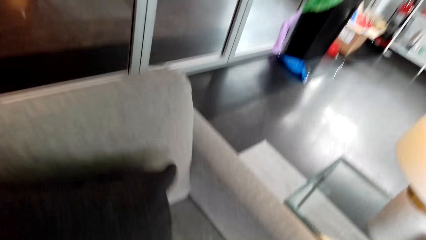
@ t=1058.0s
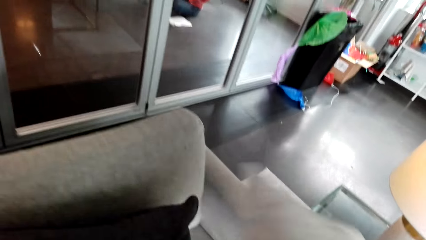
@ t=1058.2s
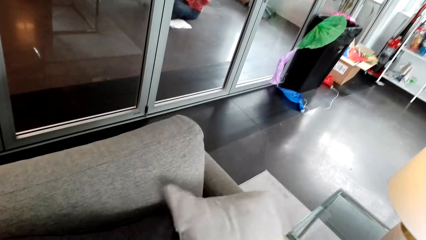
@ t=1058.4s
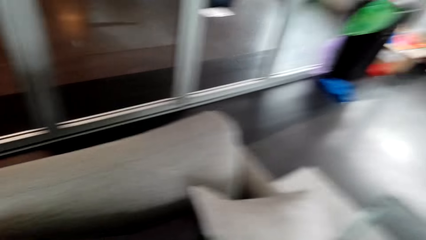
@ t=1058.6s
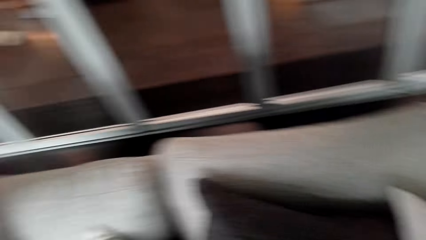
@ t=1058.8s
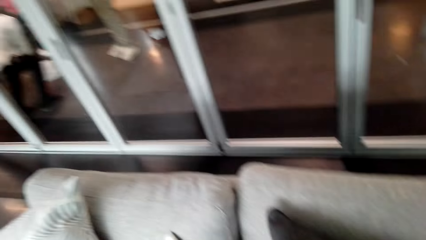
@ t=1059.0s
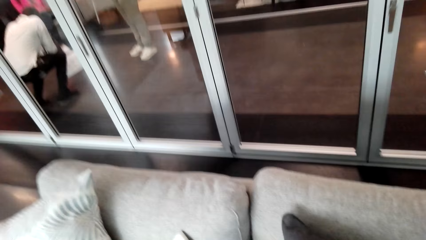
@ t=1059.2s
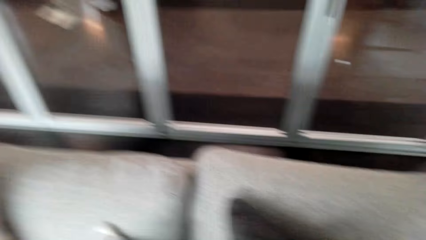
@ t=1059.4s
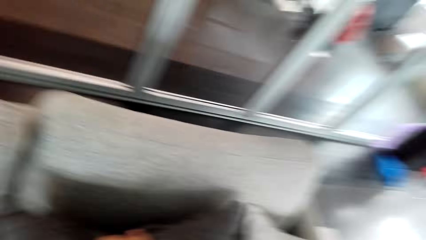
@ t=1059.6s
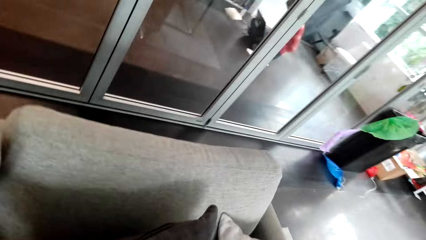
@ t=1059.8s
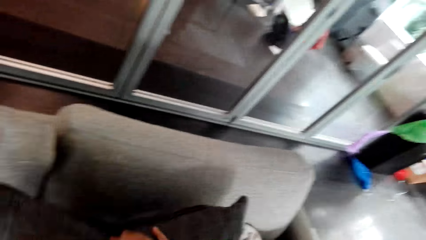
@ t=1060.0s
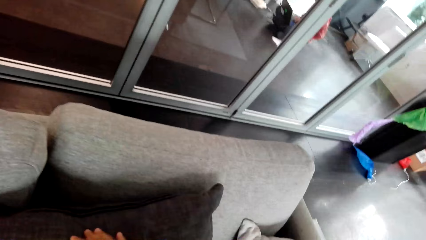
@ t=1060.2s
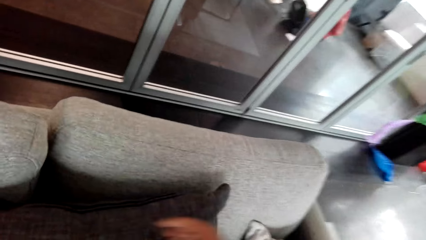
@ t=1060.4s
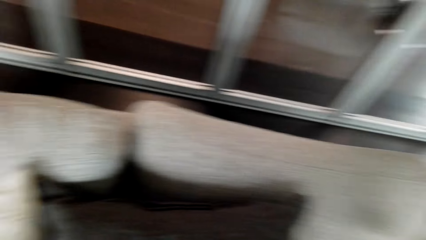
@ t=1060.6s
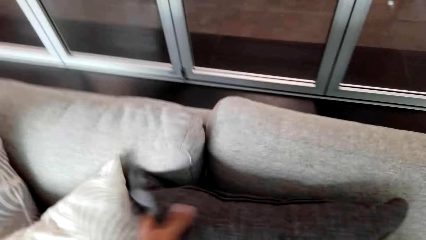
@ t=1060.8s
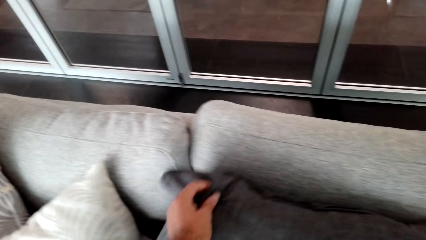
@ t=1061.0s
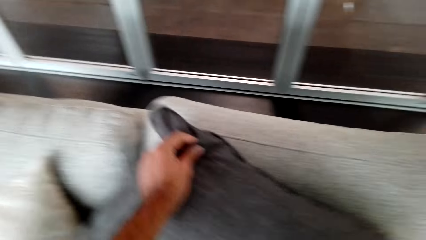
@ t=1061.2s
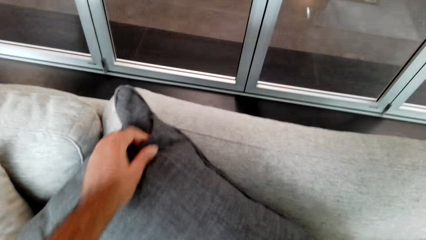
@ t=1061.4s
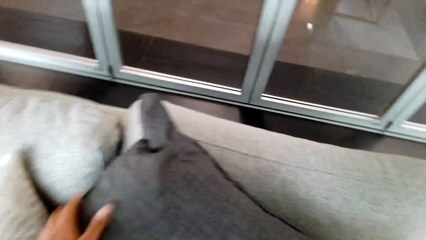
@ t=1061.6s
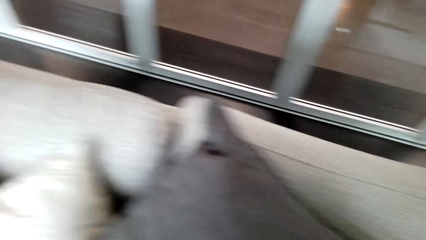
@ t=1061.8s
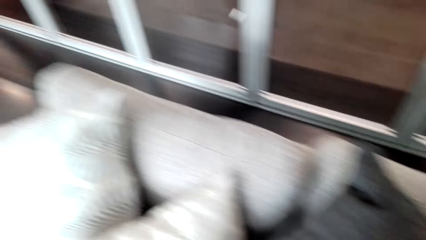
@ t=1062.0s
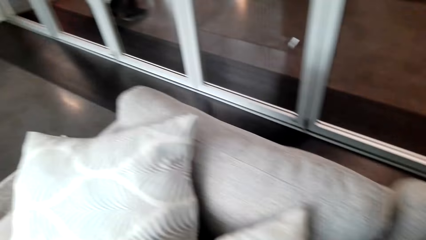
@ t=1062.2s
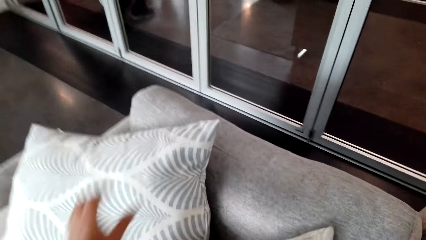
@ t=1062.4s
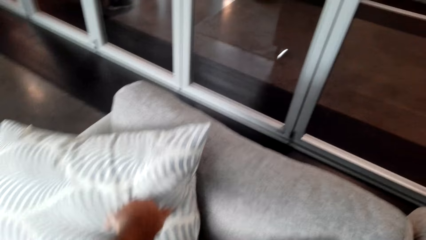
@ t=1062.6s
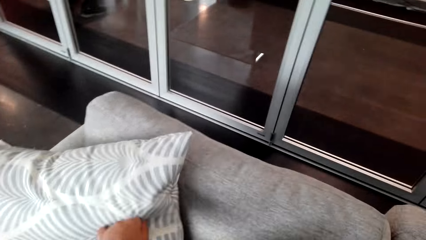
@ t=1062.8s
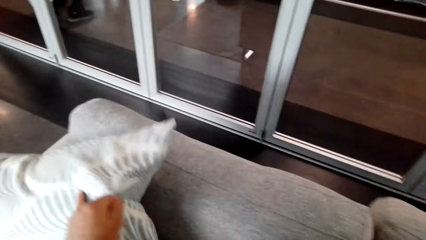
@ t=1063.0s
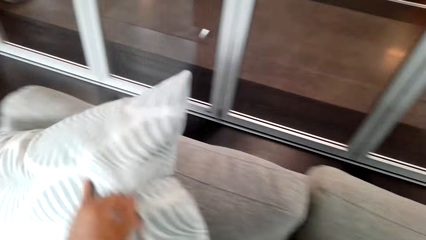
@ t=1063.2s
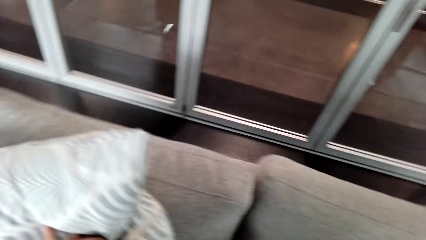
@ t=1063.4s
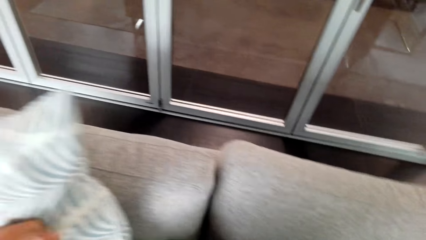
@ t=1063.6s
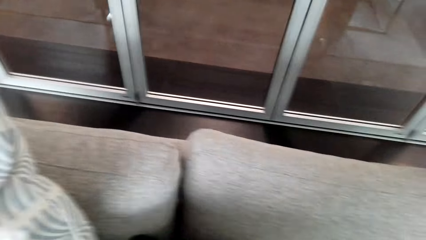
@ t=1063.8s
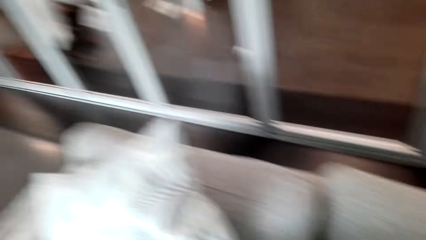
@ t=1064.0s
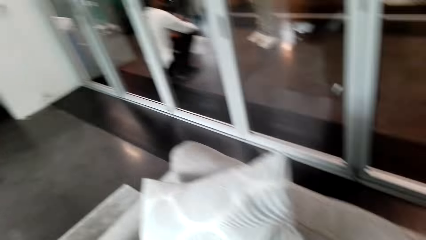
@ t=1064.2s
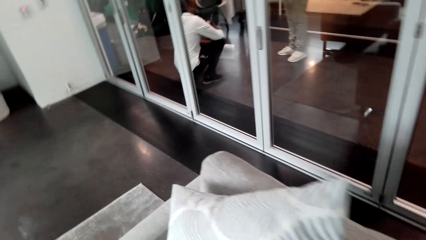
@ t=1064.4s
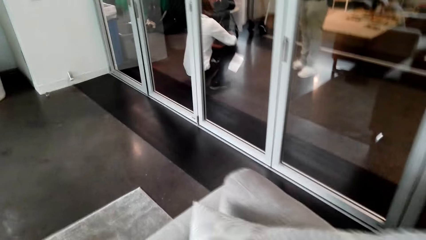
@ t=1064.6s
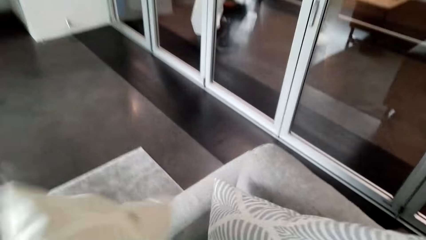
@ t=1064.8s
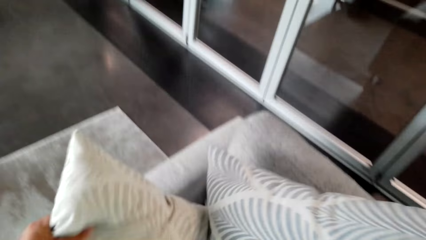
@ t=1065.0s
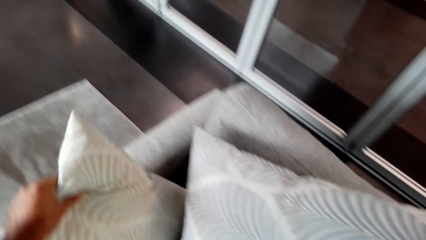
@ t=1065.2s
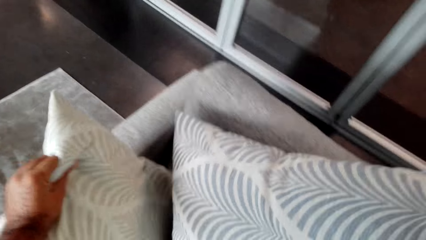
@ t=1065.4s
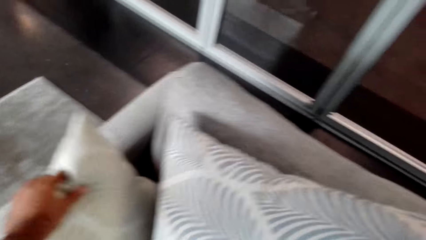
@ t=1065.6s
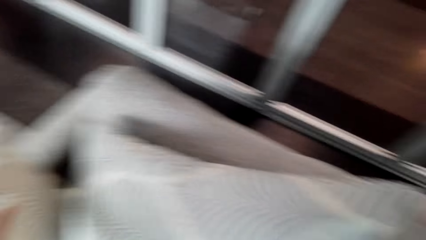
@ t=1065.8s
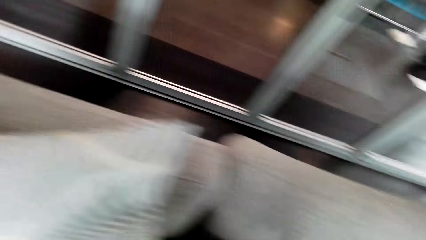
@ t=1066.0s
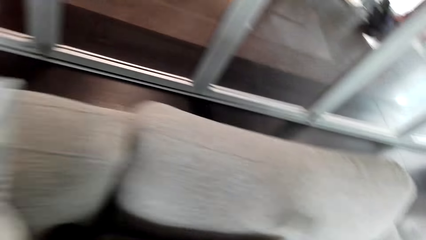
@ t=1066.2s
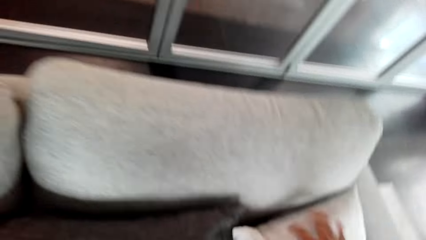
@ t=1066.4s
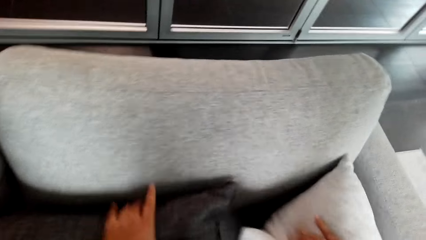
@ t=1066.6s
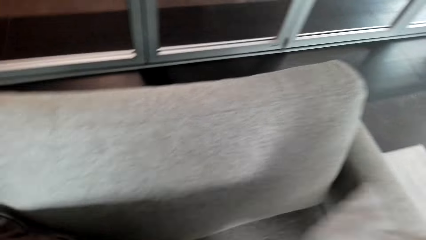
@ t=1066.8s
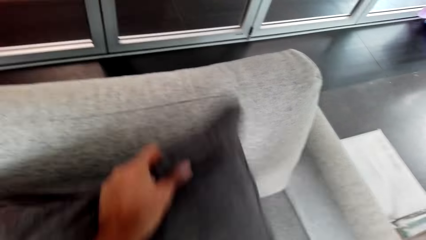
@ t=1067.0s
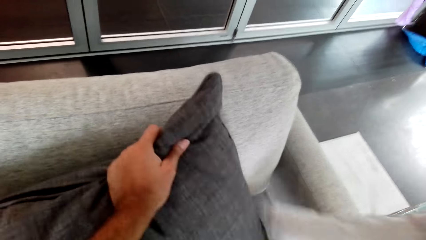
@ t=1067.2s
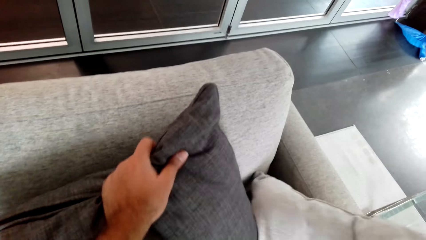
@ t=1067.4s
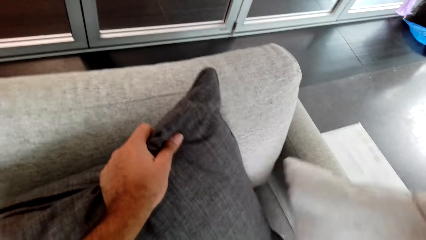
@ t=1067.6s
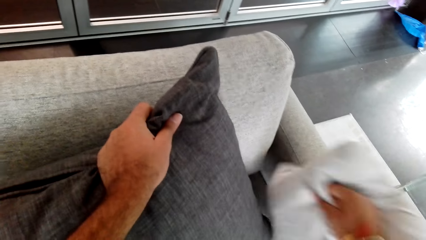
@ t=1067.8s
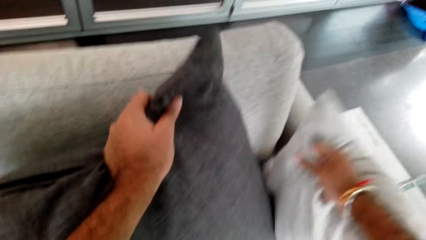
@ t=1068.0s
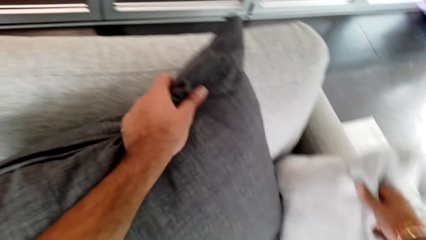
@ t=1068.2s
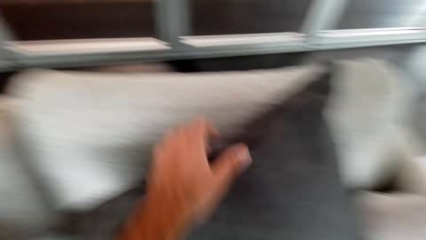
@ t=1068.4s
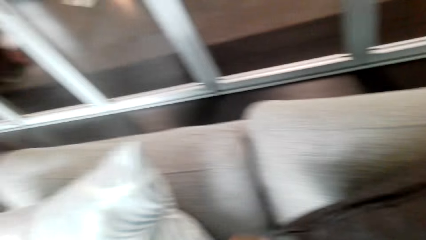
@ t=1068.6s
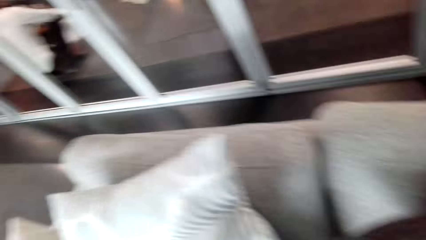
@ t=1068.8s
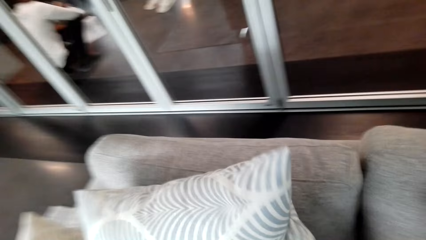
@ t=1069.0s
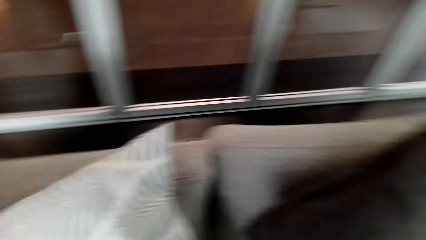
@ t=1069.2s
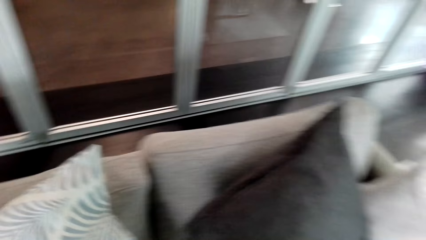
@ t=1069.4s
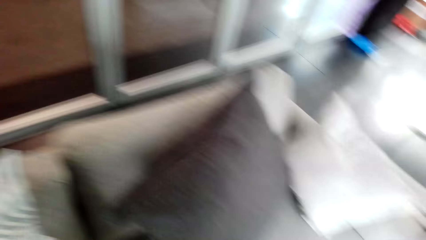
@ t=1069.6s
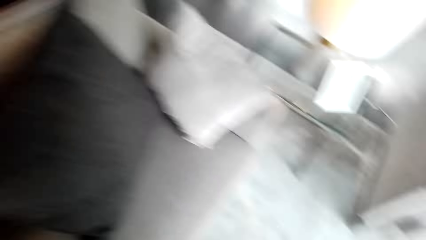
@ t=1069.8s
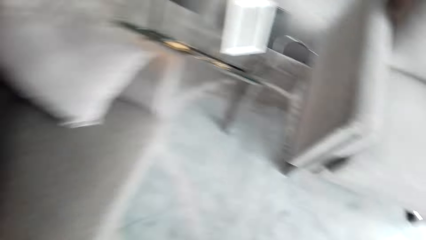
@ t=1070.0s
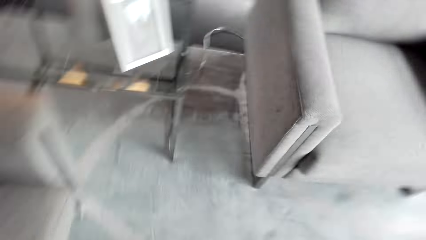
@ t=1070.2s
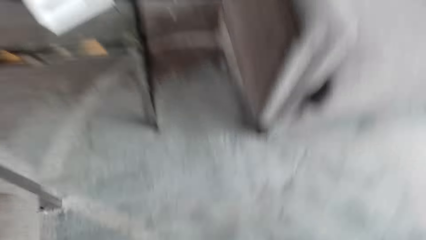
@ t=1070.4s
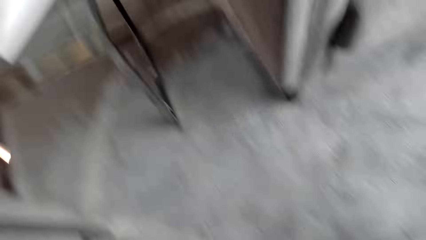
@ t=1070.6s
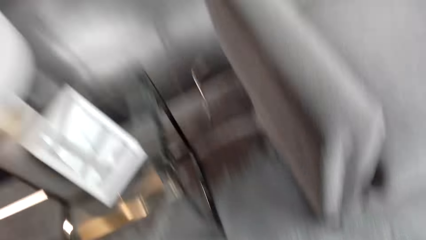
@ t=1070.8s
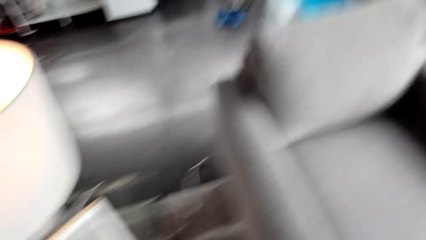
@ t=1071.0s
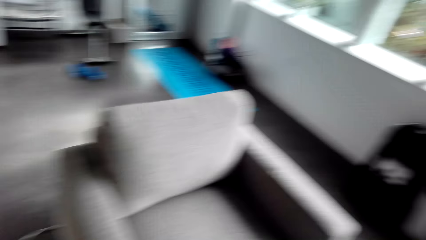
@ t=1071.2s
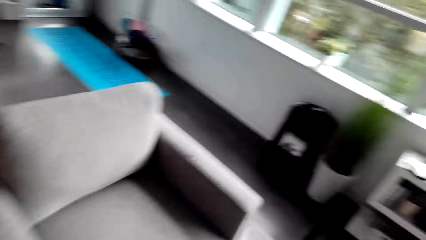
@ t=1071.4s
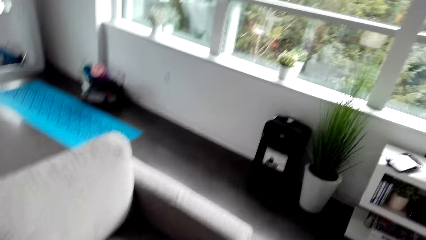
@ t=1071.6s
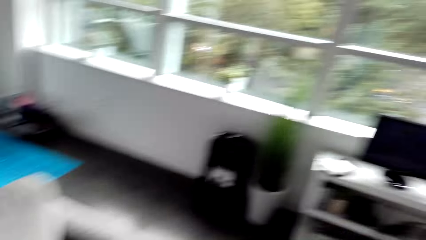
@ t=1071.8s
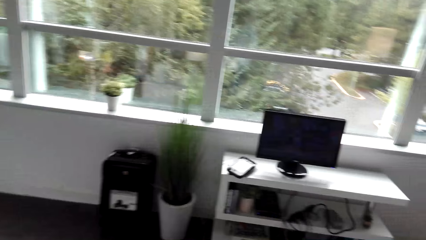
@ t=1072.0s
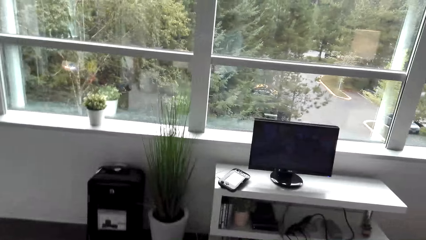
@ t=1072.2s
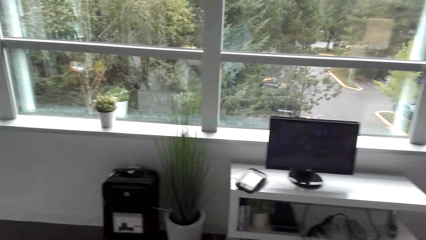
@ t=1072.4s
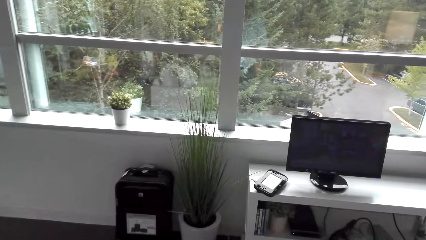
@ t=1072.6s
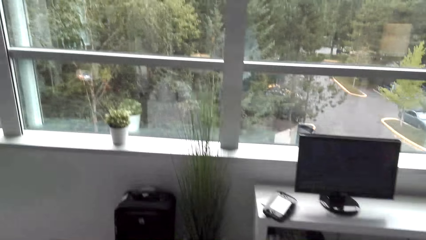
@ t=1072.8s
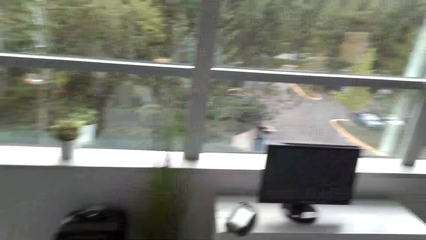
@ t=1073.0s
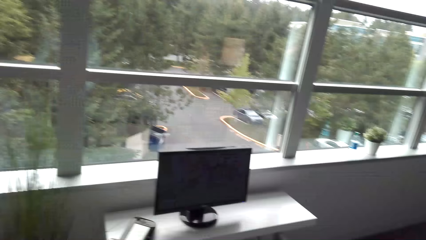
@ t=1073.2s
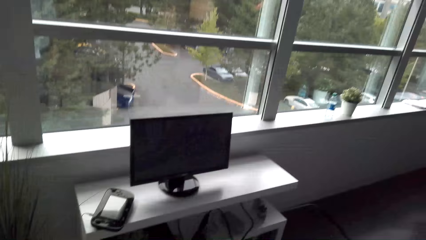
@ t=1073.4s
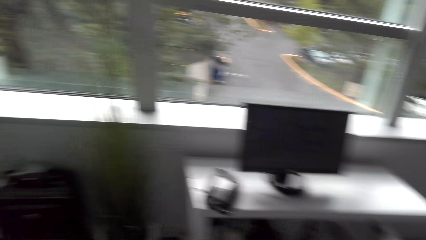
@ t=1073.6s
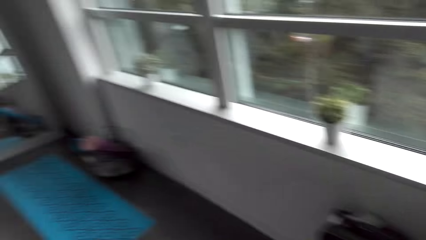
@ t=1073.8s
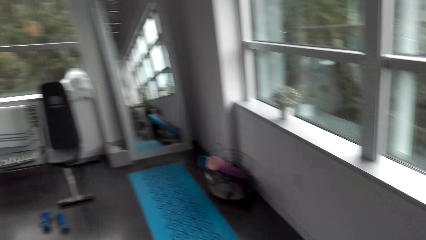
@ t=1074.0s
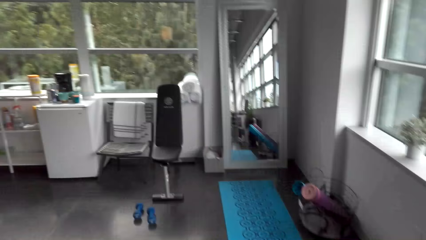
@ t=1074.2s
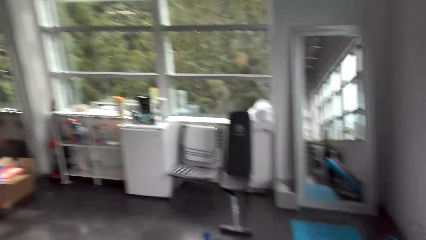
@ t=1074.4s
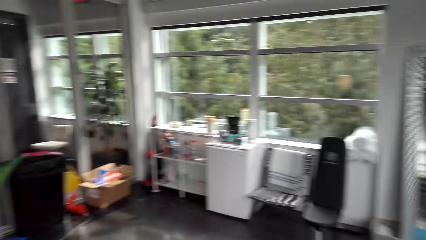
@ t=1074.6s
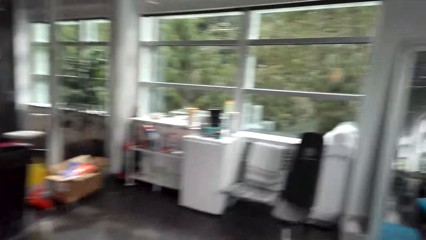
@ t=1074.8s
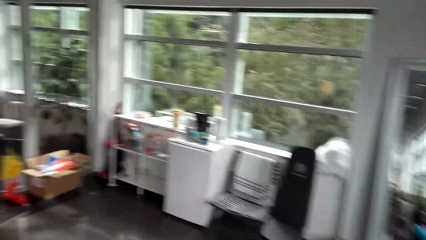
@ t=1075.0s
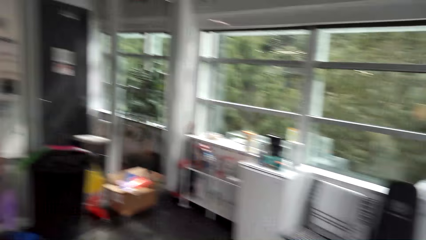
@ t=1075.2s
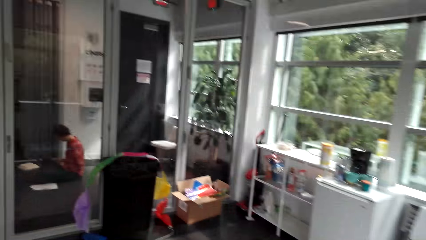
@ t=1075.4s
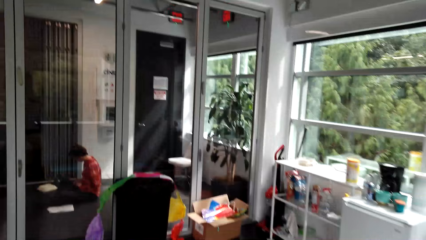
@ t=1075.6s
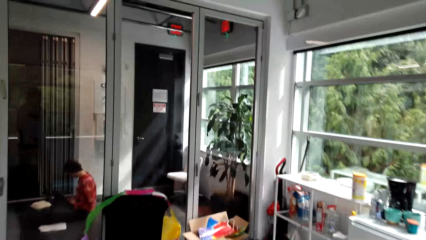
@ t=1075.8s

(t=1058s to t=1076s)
The camera wearer puts the throw pillow on the couch. They arrange the throw pillows on the couch. They arrange the throw pillows on the couch again. They walk in the house.
